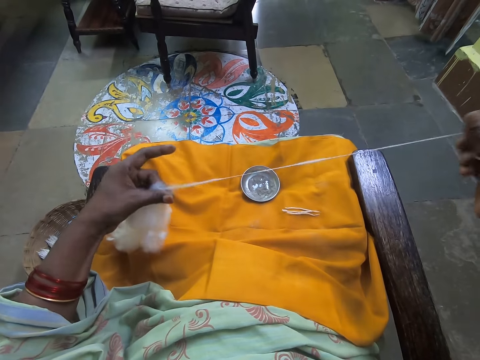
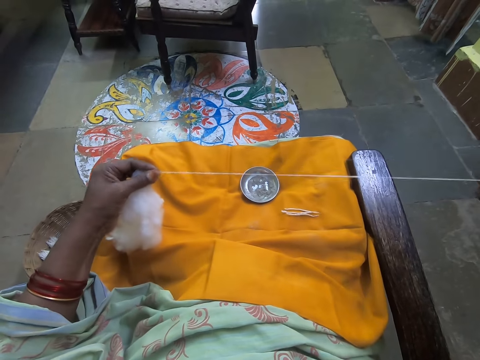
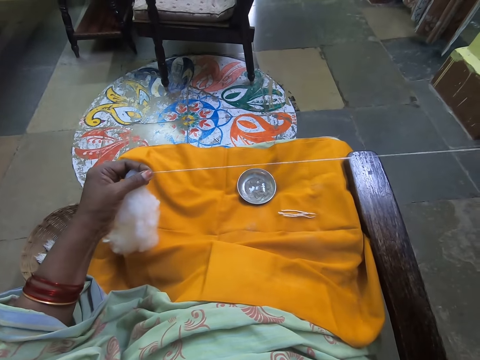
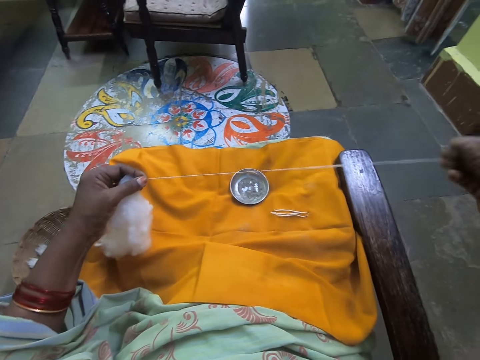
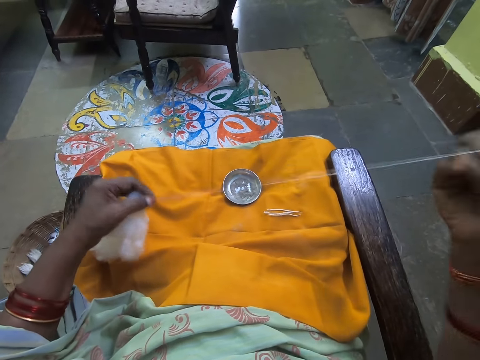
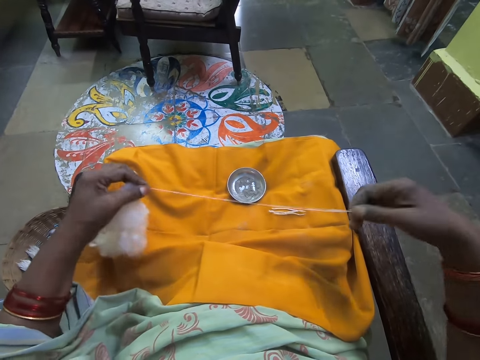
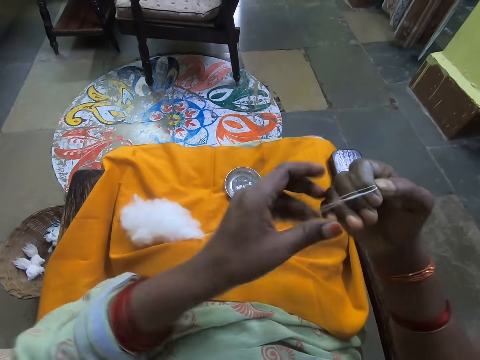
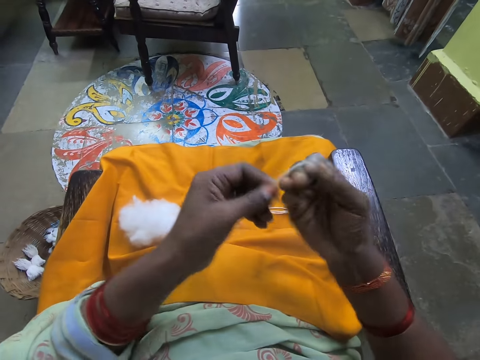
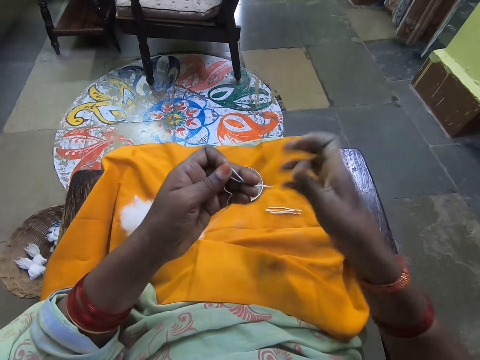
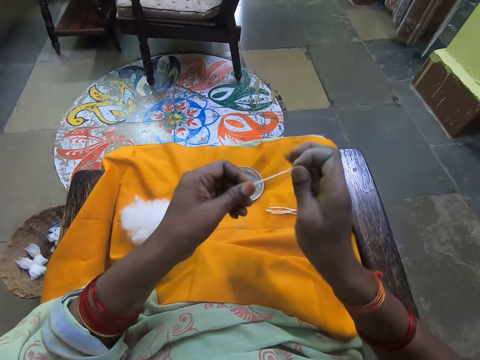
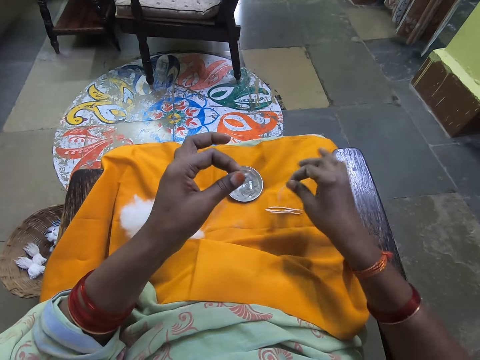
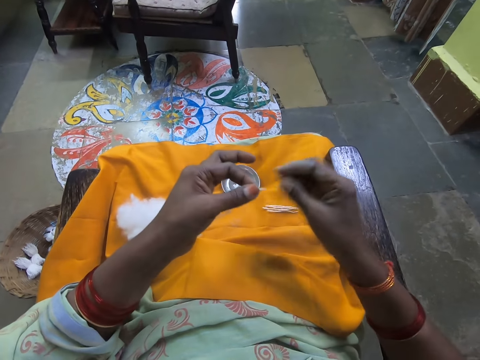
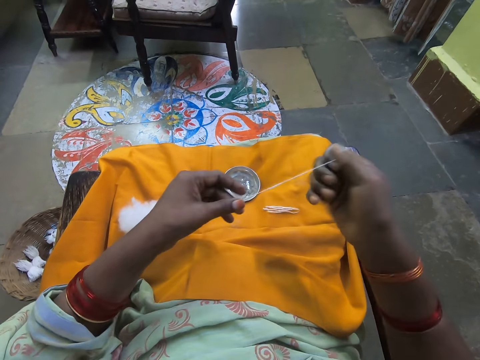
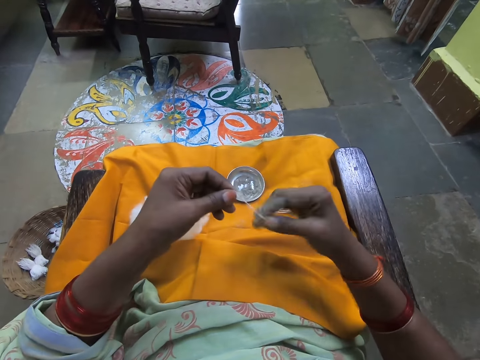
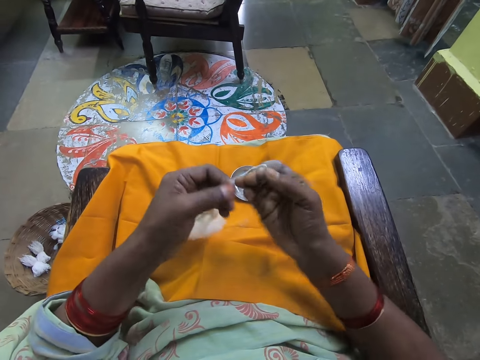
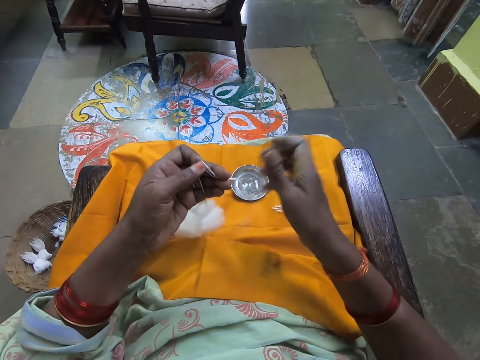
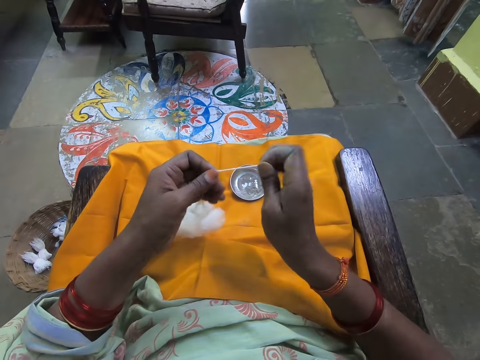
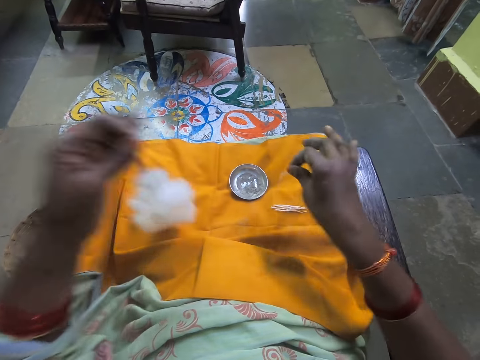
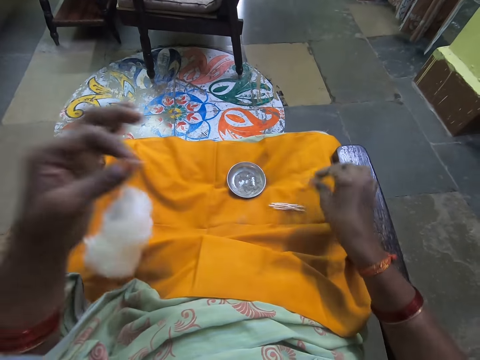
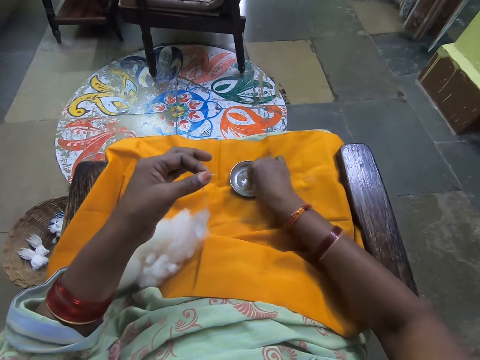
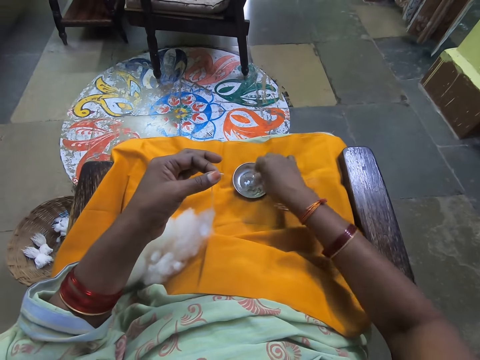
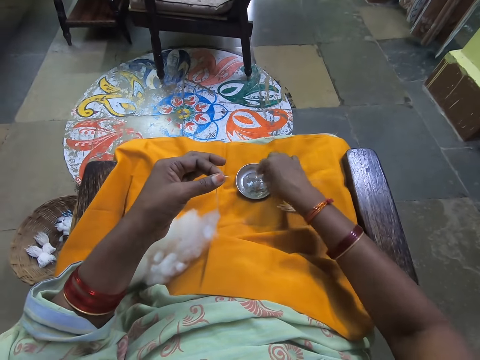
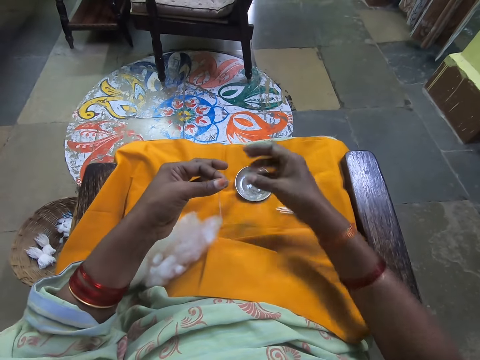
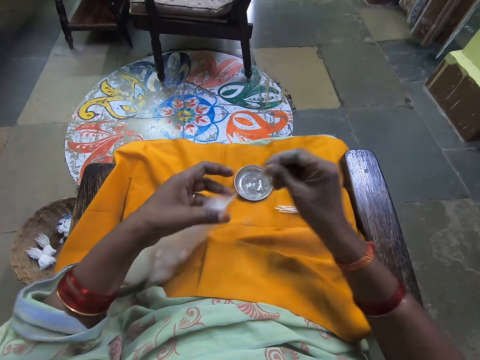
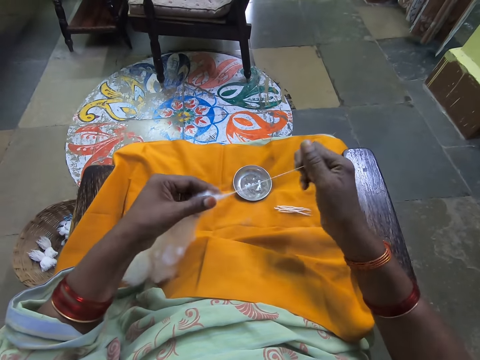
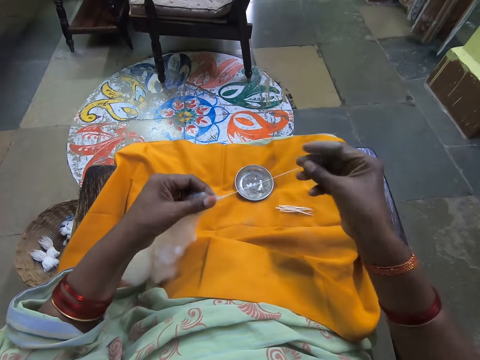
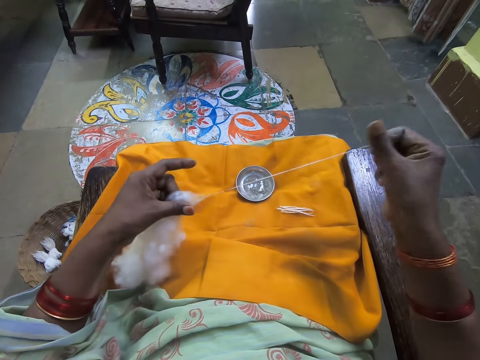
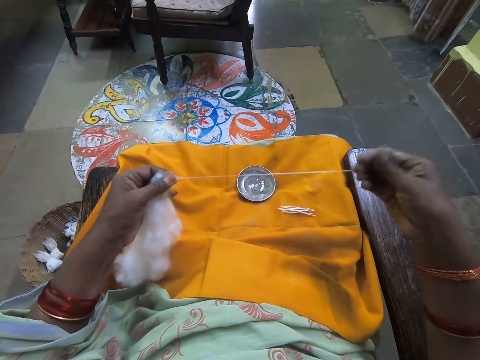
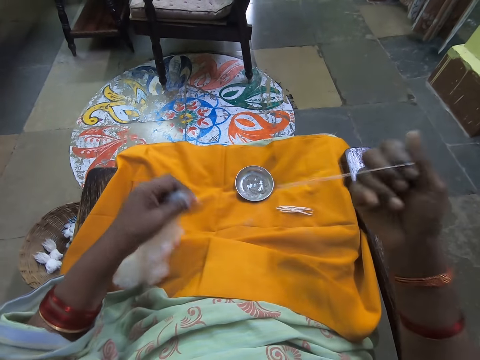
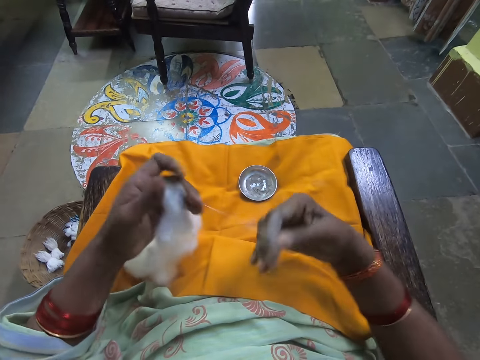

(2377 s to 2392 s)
The camera wearer rolls the wool on the hand. She folds the cotton strand with both hands. She cuts the cotton strand with her right hand. She drops the cotton strand on the cloth with her right hand. She folds the cotton strand with both hands. She cuts the cotton strand with her right hand. She drops the cotton strand on the cloth on the thigh with her right hand. She dips her right hand into the cup. She pulls out the cotton strand with her right hand.

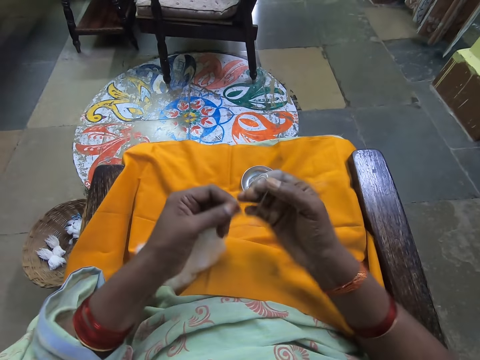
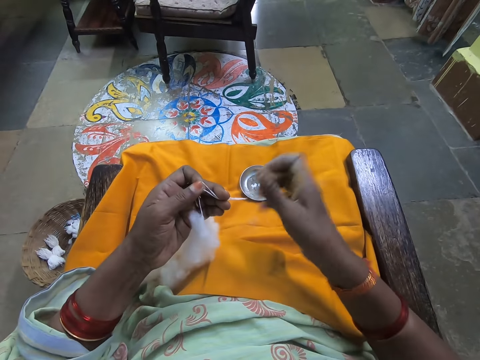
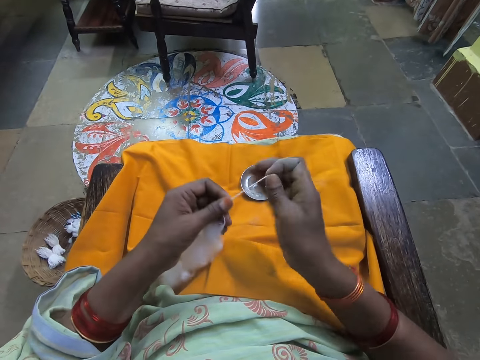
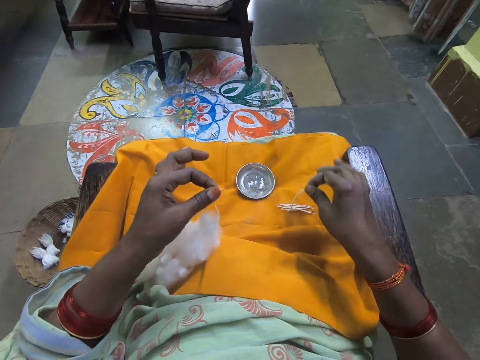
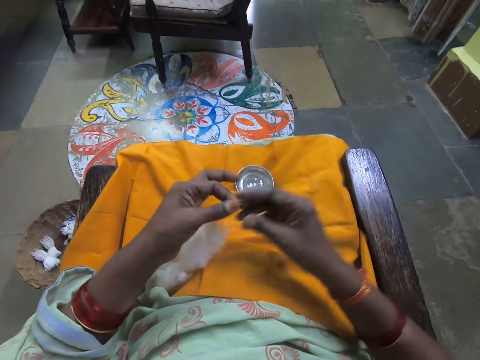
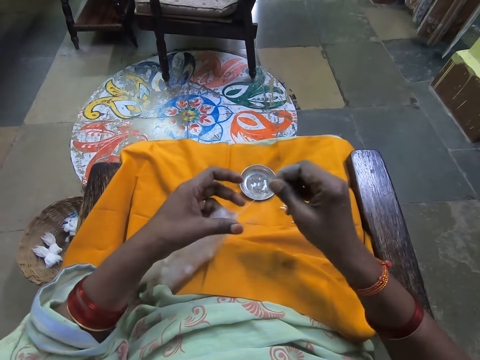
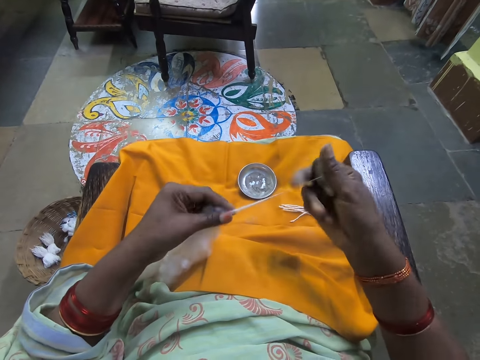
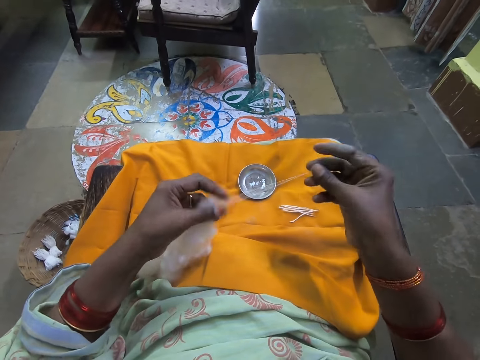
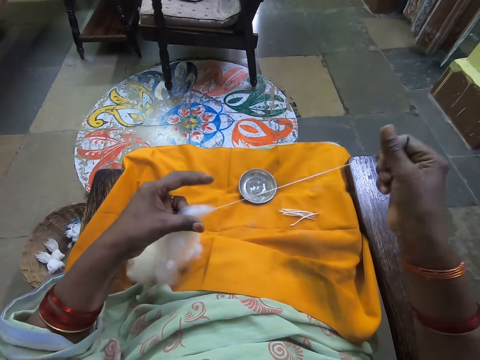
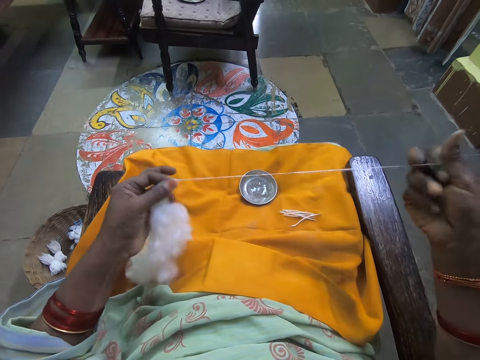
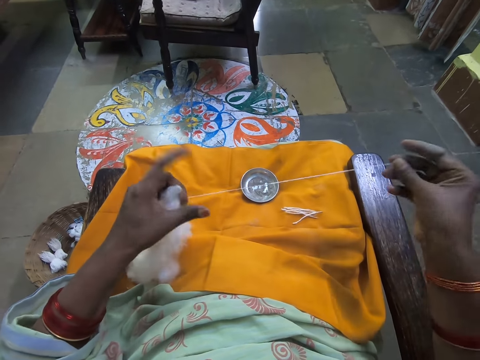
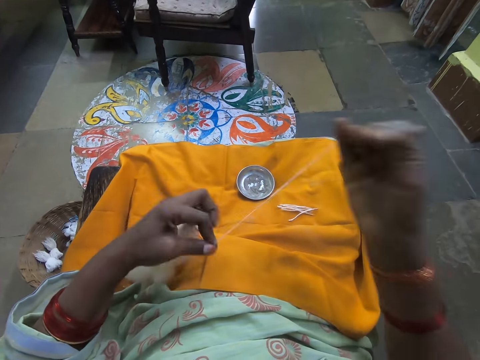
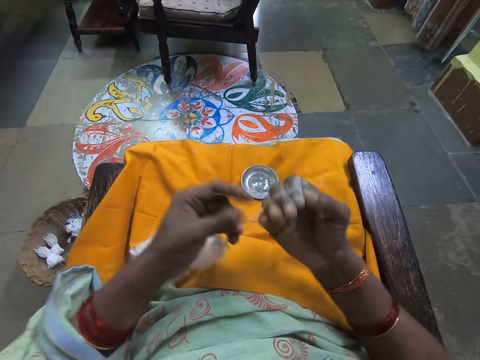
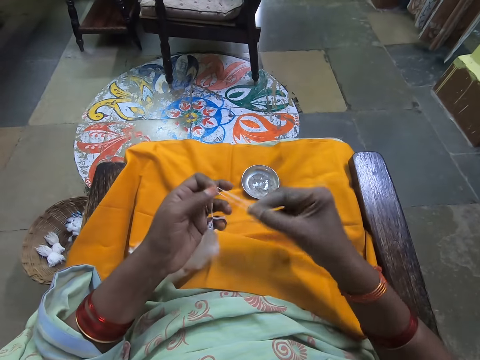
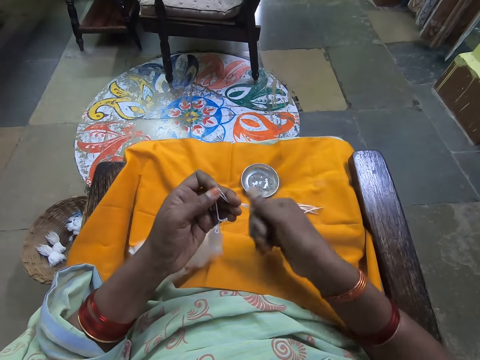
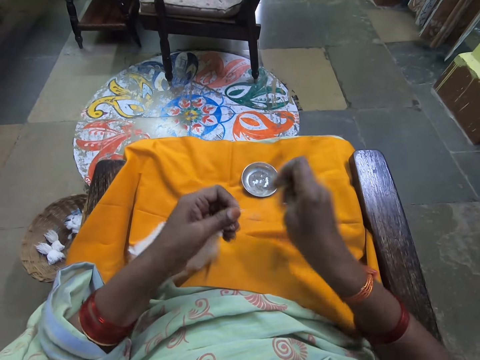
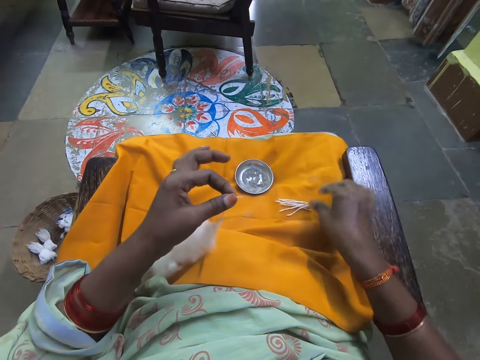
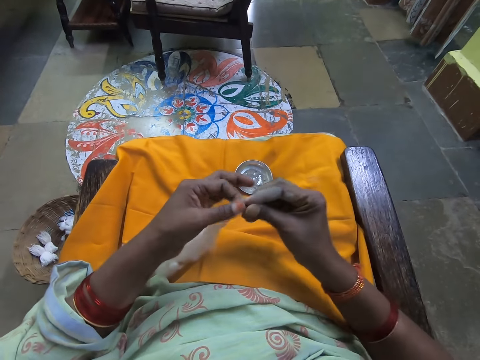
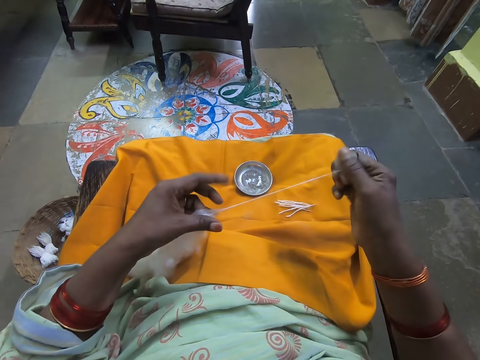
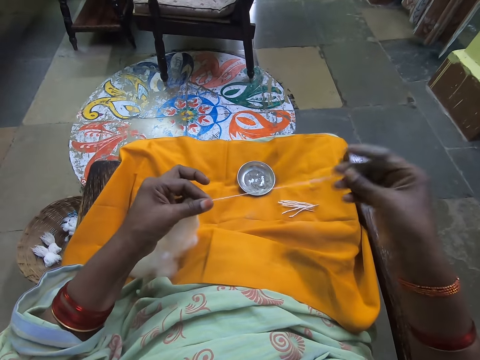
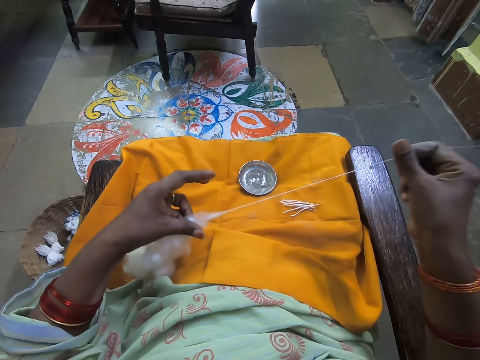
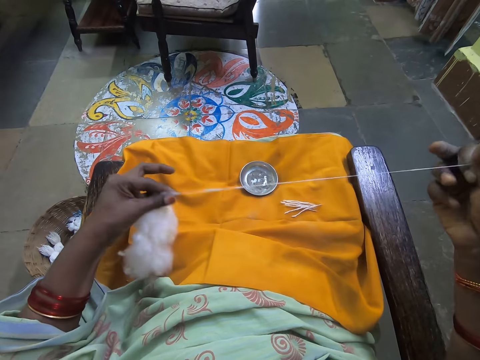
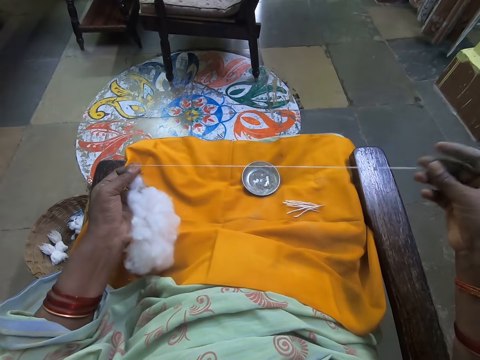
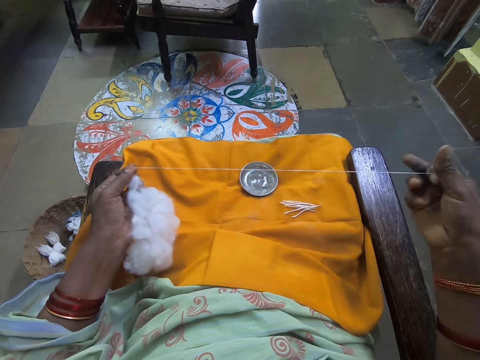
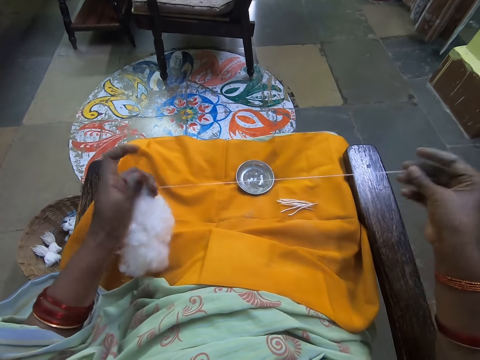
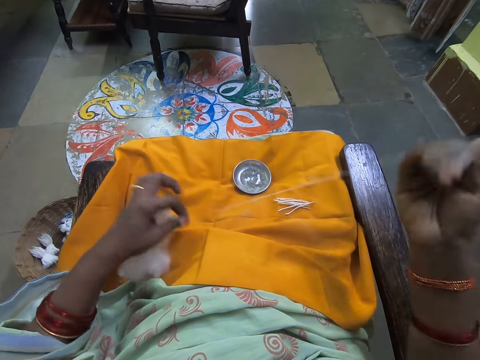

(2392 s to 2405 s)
The camera wearer folds the cotton strand with both hands. She rolls the wool on the hand. She cuts the cotton strand with her right hand. She drops the cotton strand on the cloth with her right hand. She pulls out the cotton strand with her right hand. She rolls the wool on the hand. She folds the cotton strand with both hands. She cuts the cotton strand with her right hand. She drops the cotton strand on the cloth with her right hand. She pulls out the cotton strand with her right hand.
